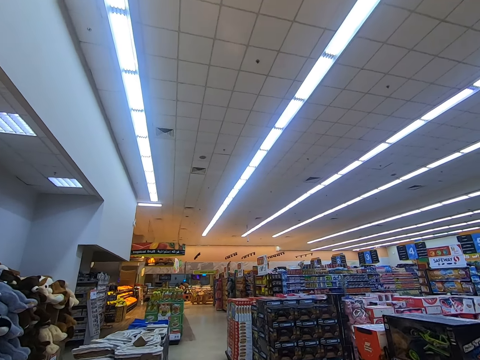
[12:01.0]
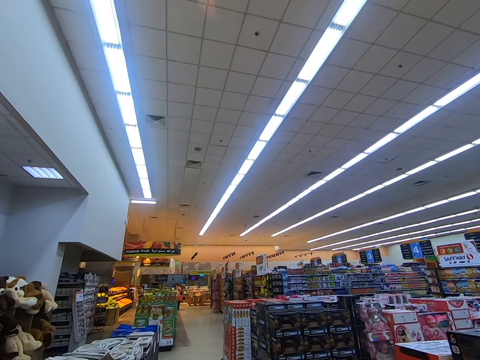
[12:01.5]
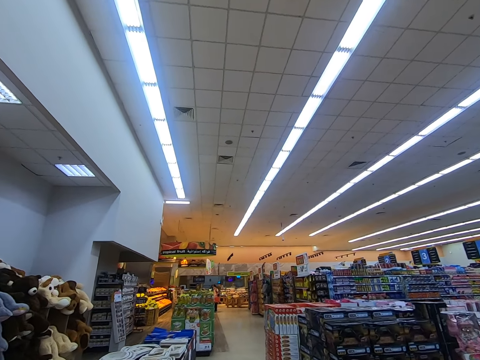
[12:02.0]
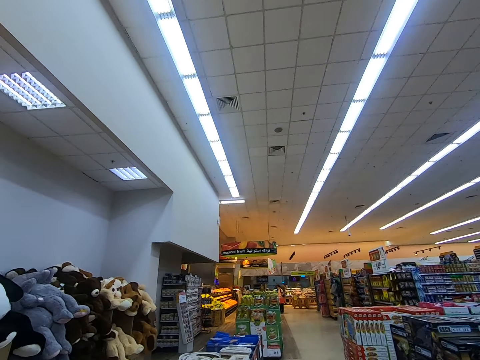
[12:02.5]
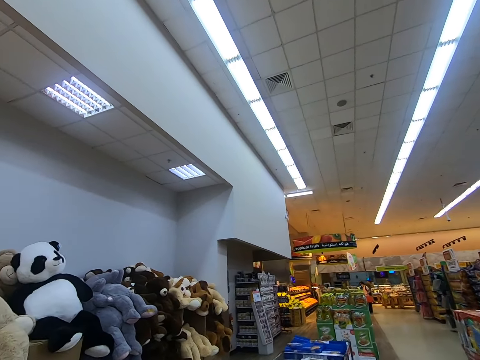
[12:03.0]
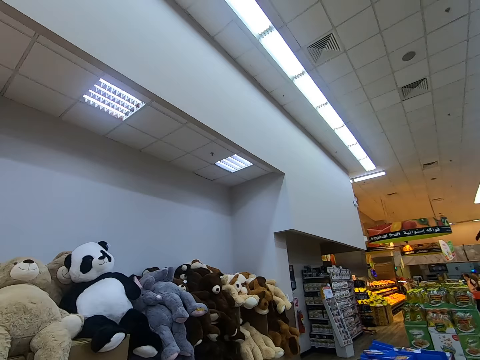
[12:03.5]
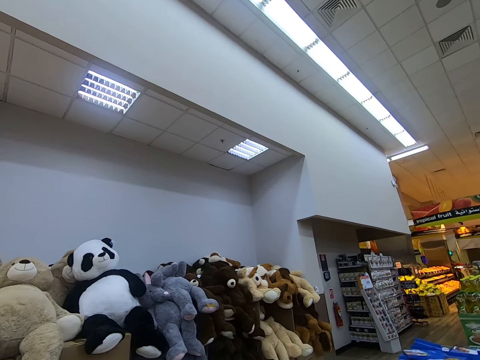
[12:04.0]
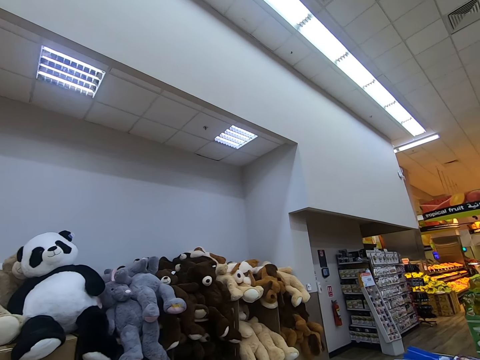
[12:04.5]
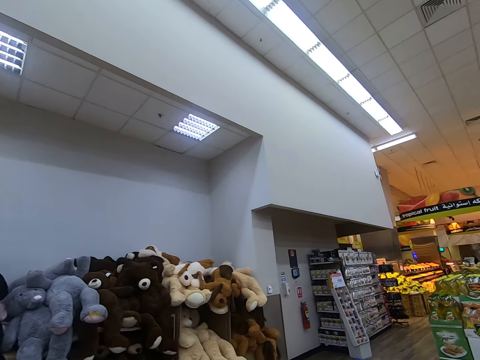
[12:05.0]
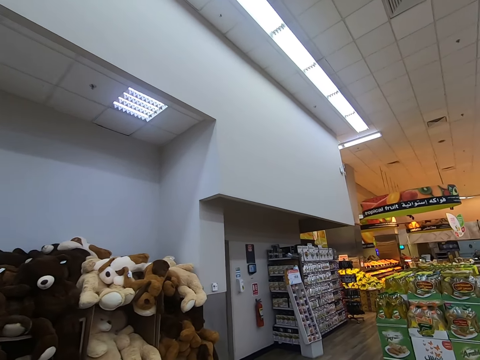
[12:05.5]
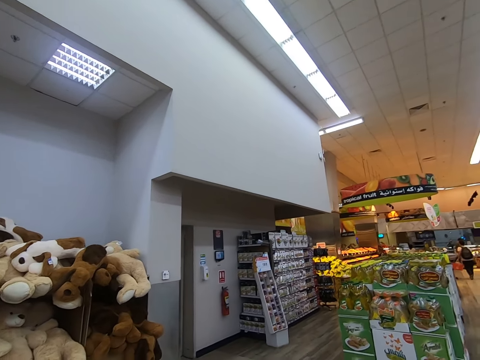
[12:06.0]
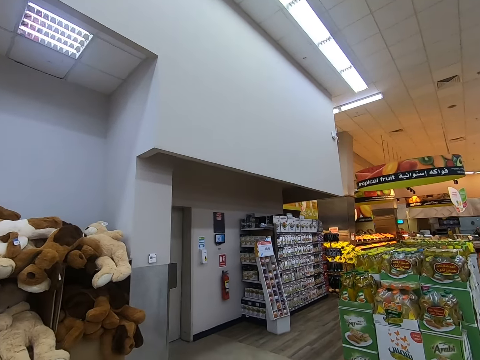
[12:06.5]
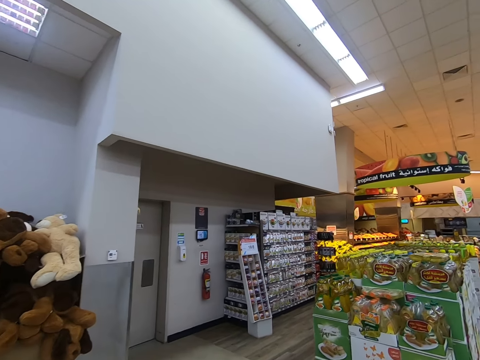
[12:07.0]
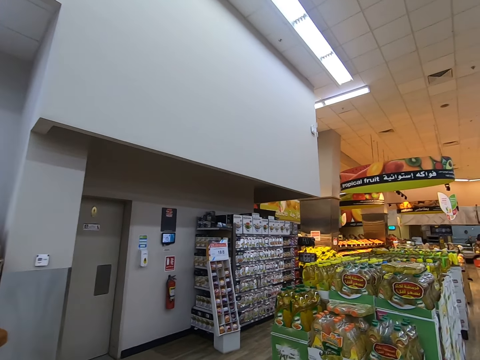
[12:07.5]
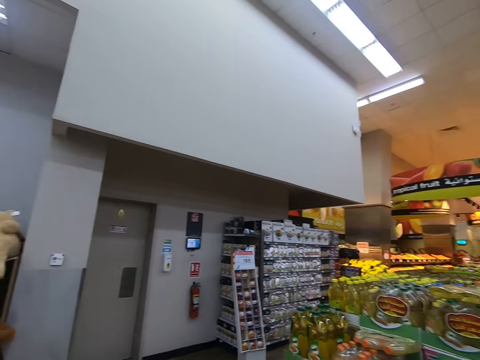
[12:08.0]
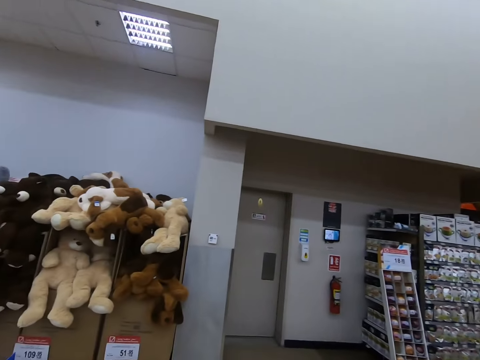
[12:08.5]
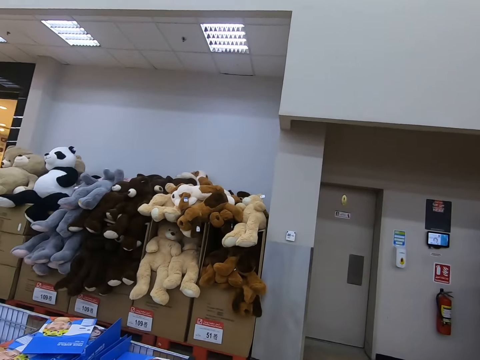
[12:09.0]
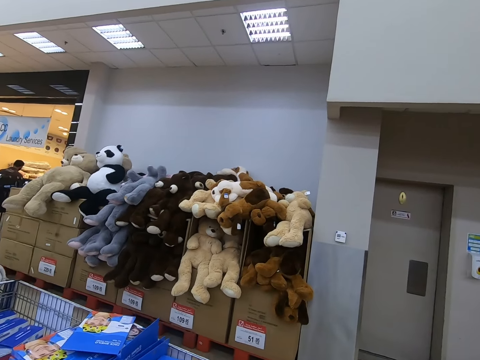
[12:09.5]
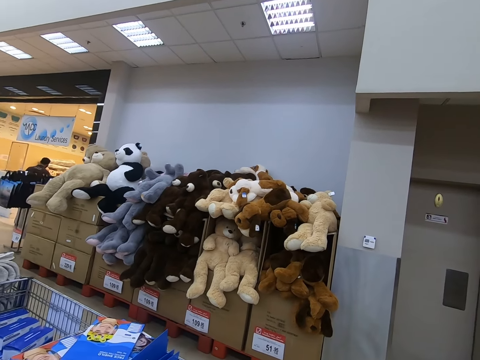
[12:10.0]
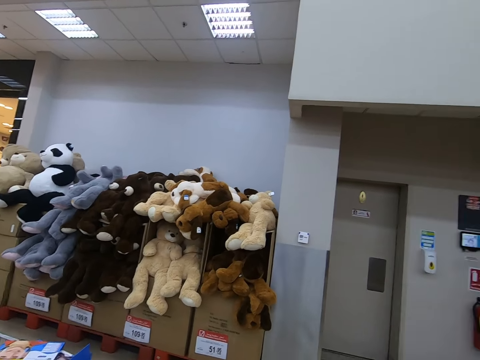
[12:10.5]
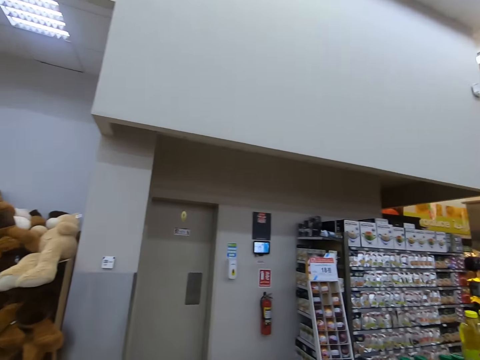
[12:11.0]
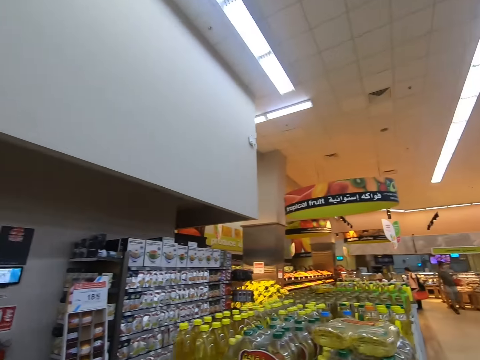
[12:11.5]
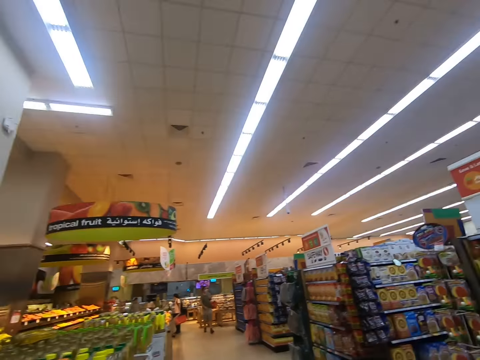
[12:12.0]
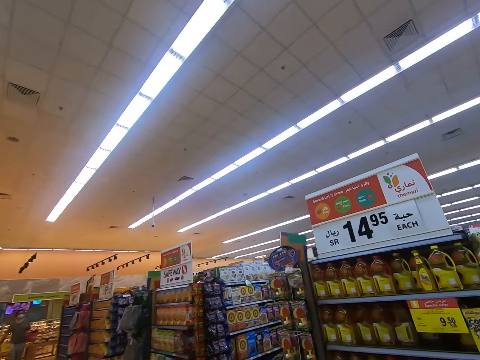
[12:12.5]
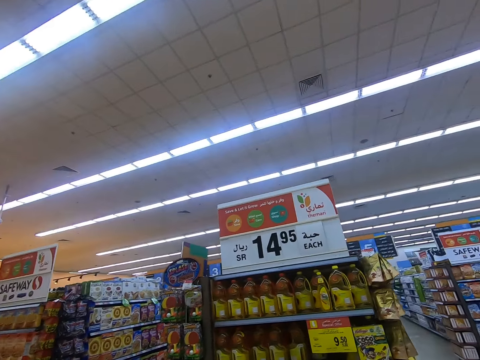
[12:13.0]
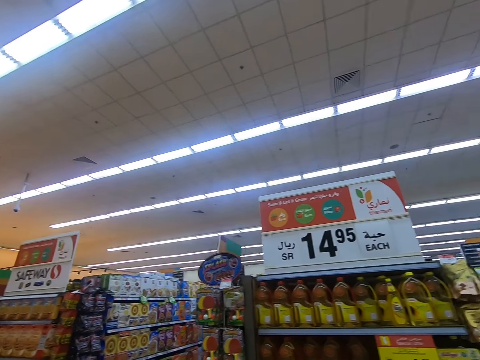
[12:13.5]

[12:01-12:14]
The camera wearer looks at the fruits.

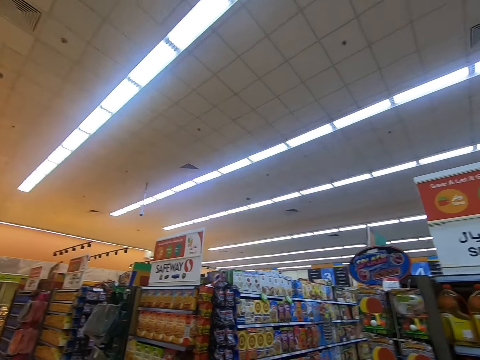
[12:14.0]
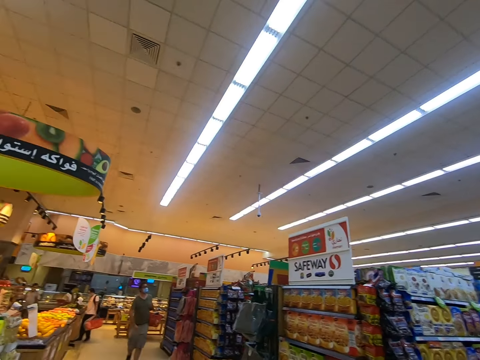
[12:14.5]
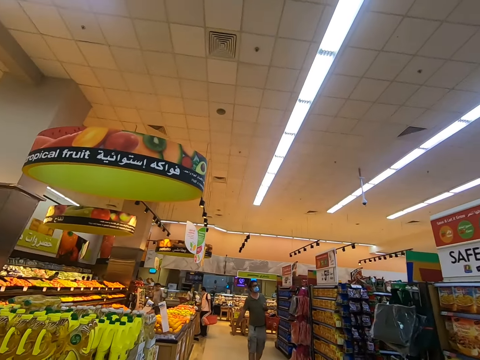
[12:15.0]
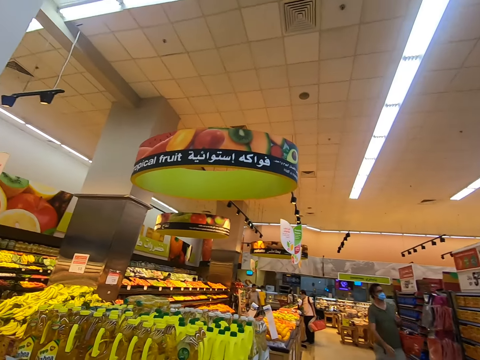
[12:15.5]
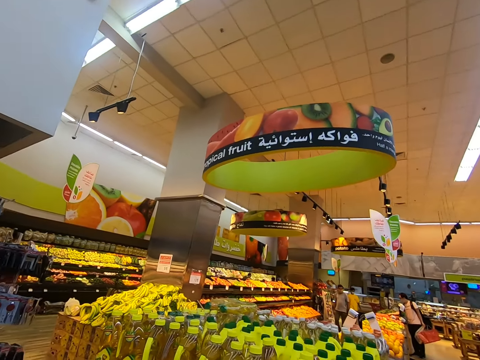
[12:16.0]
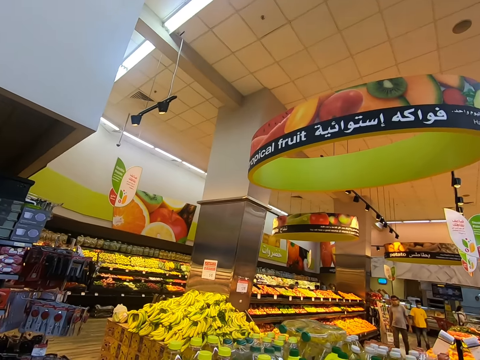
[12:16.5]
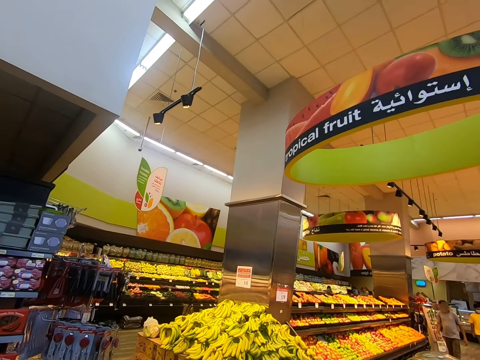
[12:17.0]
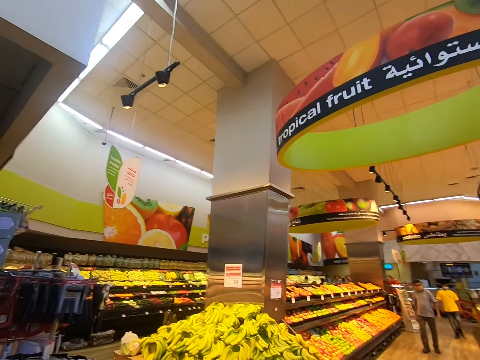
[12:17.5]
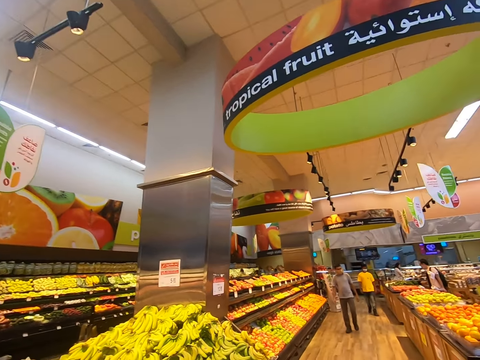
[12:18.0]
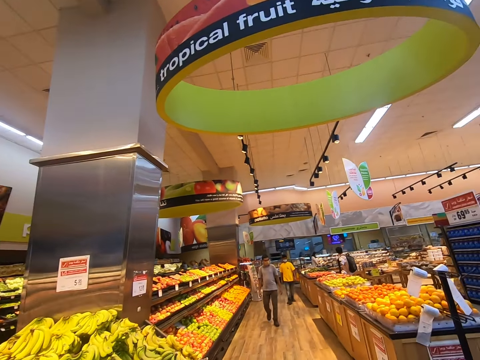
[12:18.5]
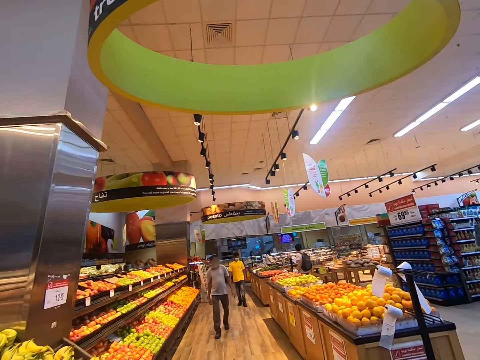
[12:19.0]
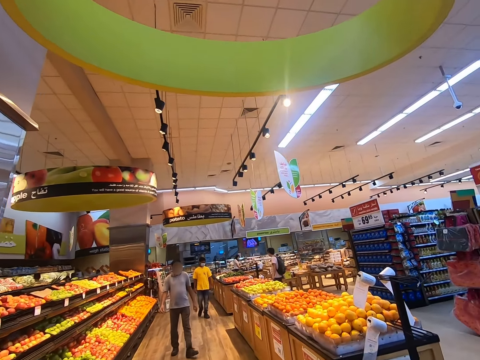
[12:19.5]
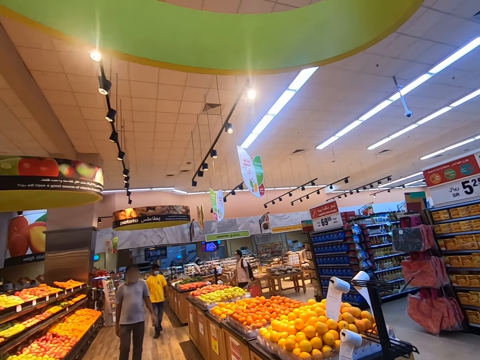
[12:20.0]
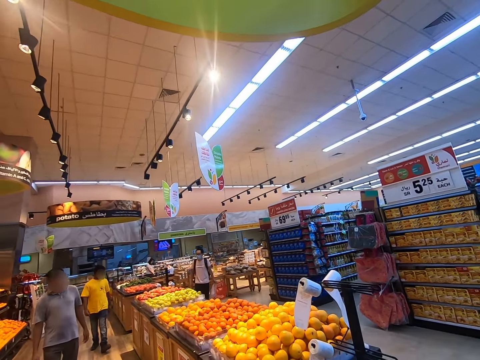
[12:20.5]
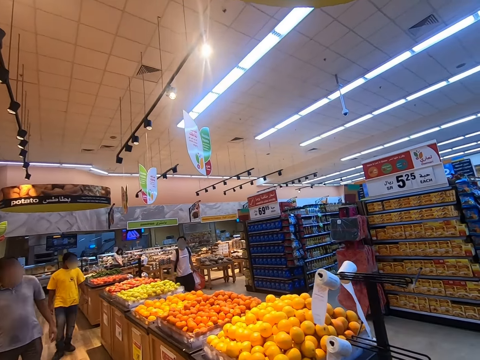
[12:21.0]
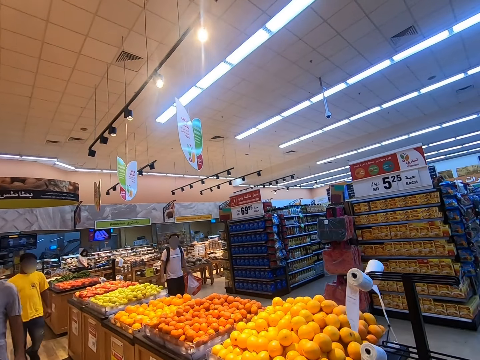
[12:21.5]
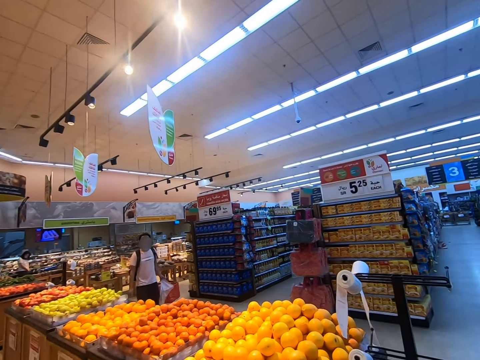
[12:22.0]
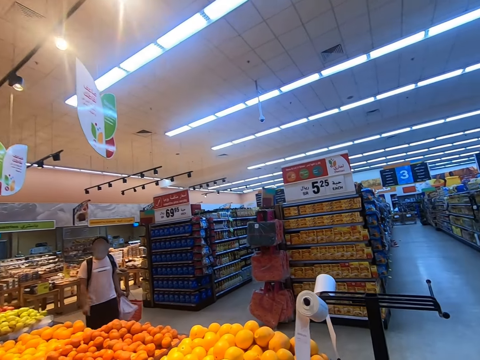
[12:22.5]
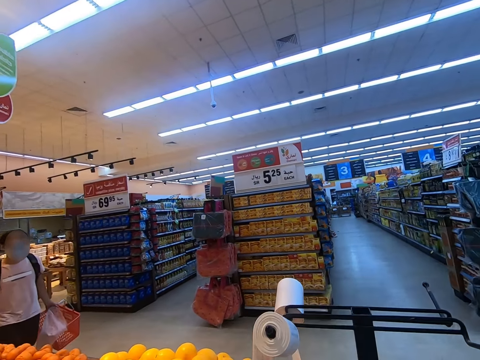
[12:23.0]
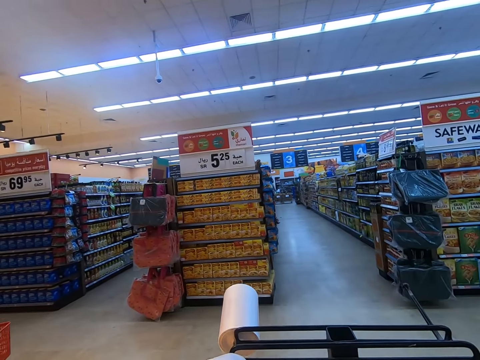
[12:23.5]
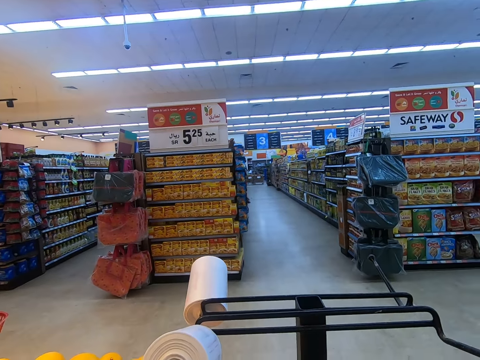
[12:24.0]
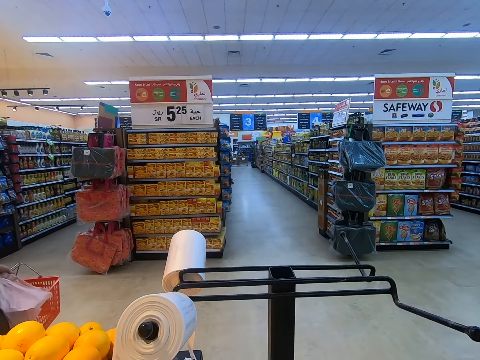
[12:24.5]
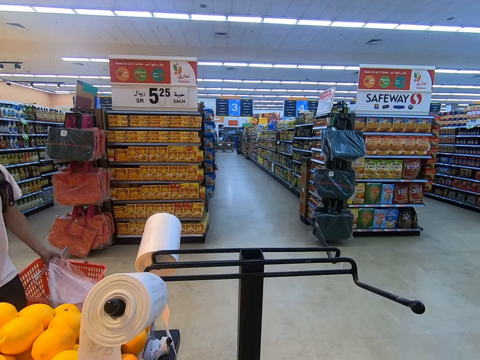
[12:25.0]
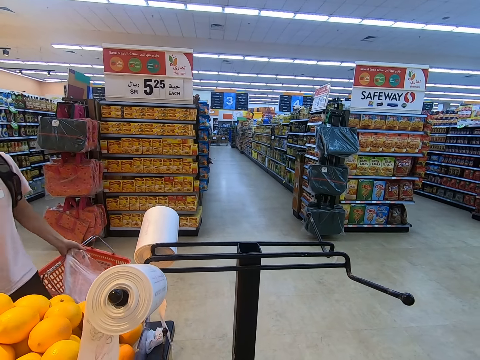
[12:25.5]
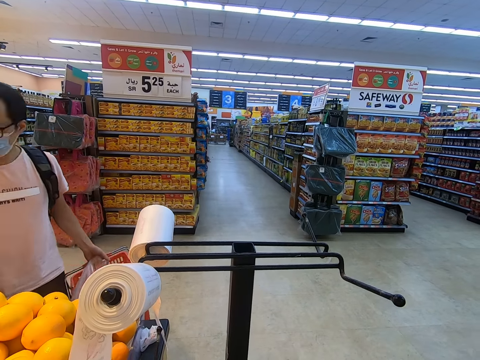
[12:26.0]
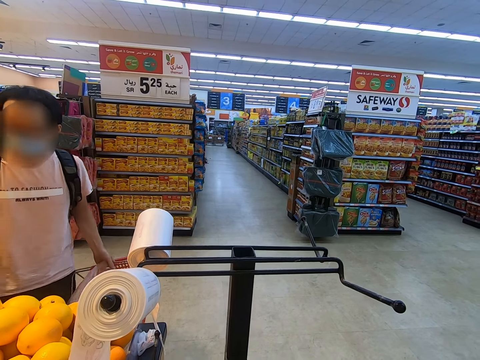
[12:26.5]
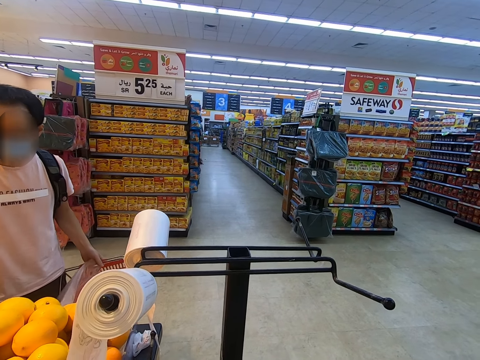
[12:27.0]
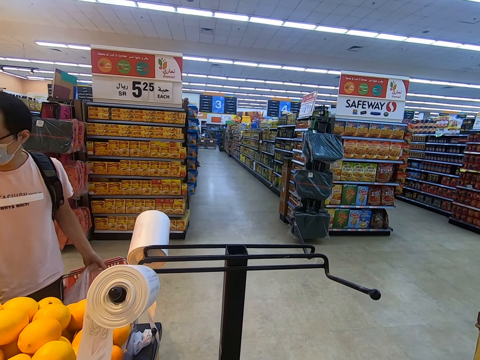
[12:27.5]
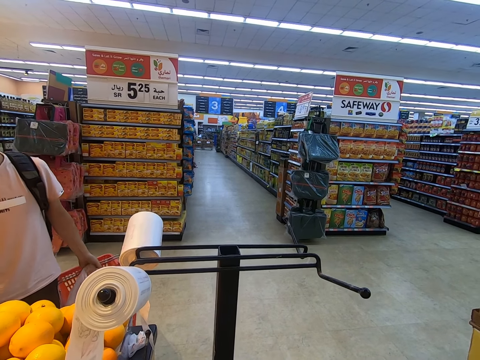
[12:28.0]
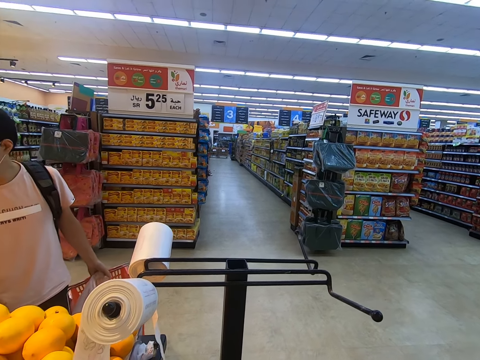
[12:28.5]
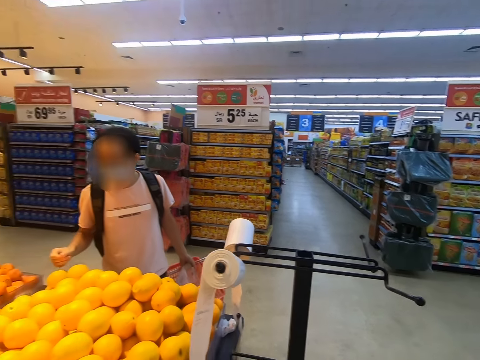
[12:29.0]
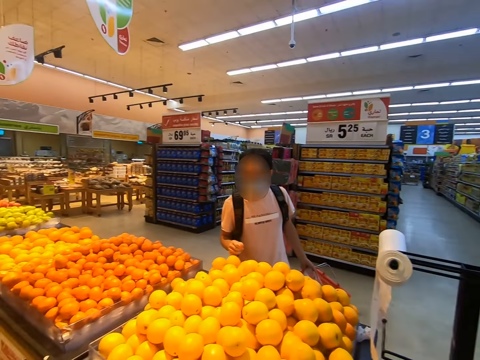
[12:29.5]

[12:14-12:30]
The camera wearer walks around the supermarket. They look at the fruits.
